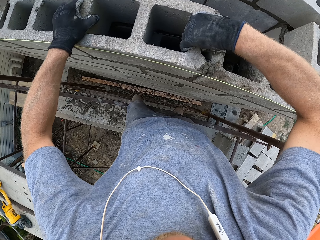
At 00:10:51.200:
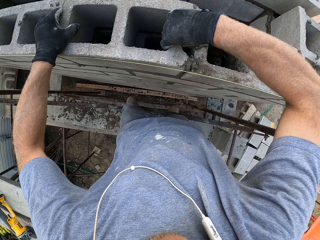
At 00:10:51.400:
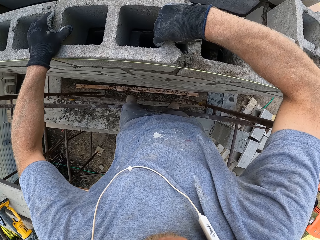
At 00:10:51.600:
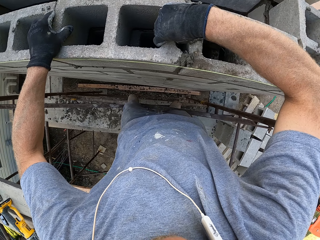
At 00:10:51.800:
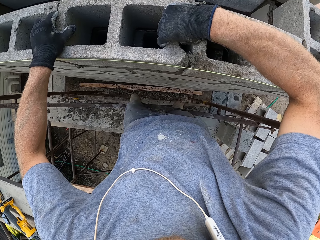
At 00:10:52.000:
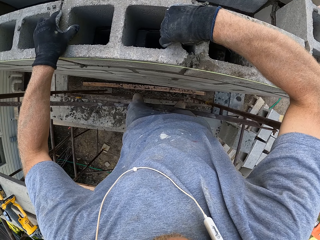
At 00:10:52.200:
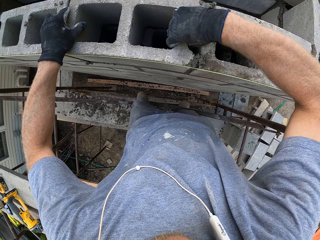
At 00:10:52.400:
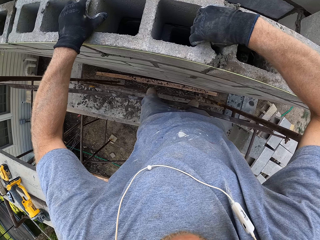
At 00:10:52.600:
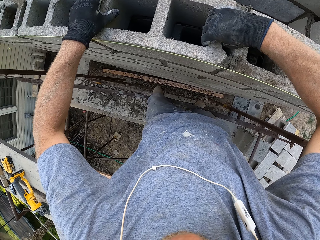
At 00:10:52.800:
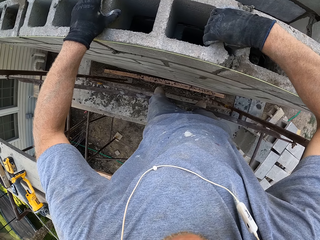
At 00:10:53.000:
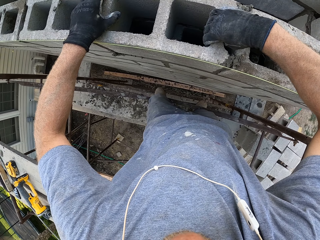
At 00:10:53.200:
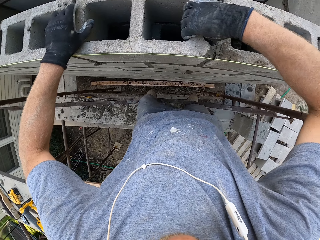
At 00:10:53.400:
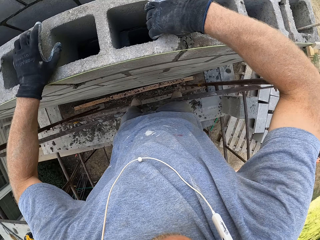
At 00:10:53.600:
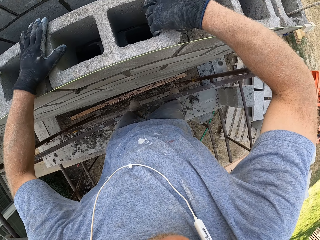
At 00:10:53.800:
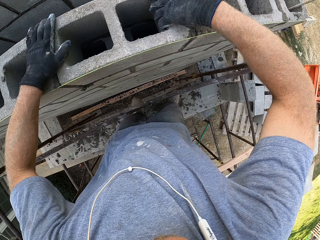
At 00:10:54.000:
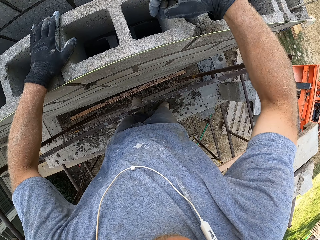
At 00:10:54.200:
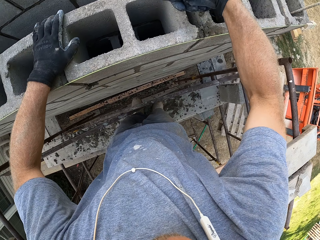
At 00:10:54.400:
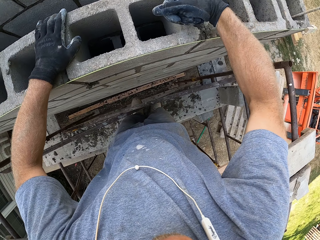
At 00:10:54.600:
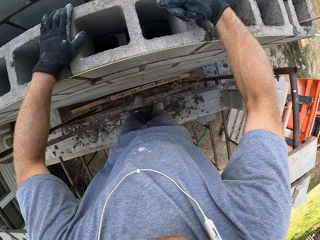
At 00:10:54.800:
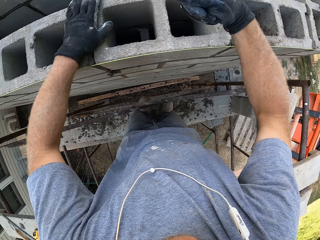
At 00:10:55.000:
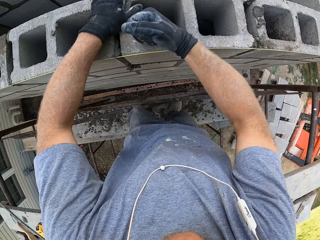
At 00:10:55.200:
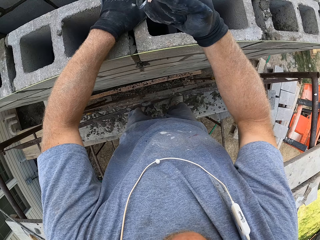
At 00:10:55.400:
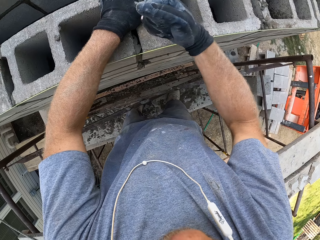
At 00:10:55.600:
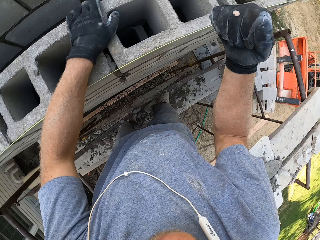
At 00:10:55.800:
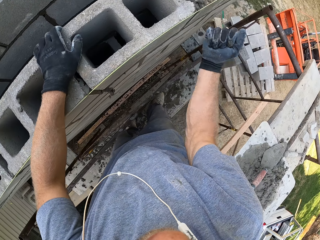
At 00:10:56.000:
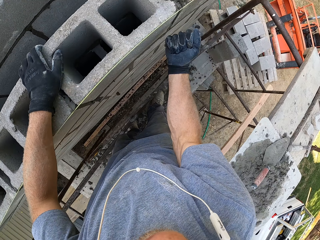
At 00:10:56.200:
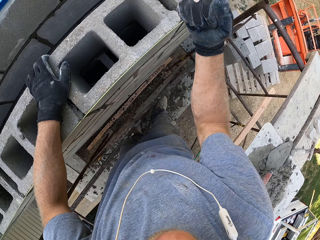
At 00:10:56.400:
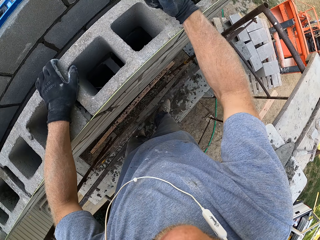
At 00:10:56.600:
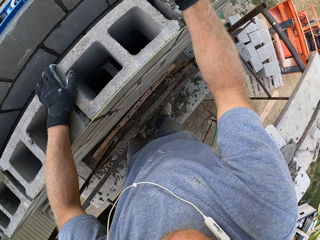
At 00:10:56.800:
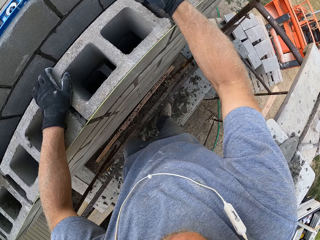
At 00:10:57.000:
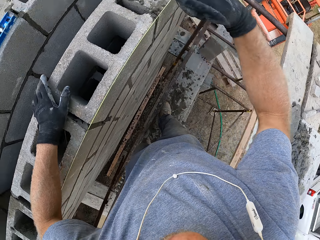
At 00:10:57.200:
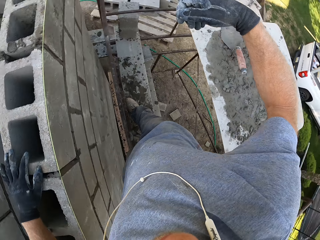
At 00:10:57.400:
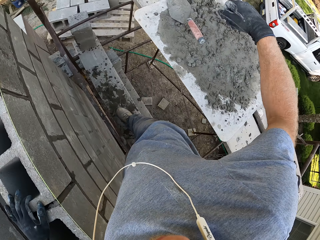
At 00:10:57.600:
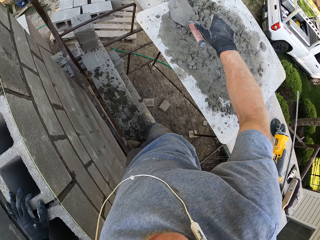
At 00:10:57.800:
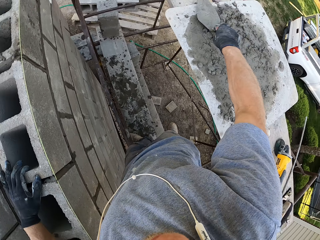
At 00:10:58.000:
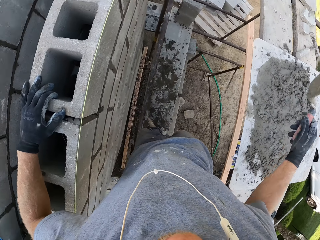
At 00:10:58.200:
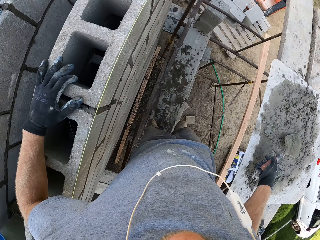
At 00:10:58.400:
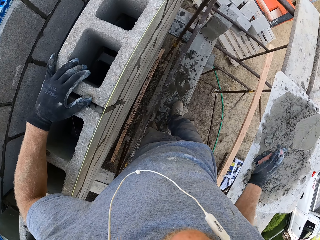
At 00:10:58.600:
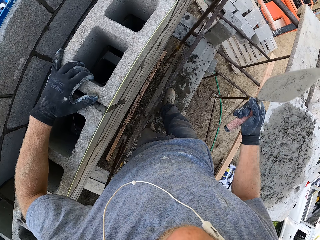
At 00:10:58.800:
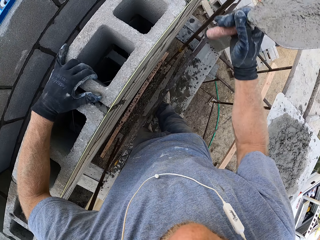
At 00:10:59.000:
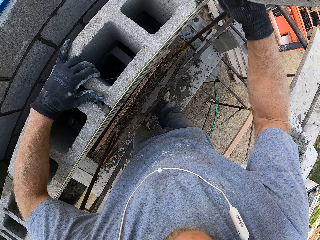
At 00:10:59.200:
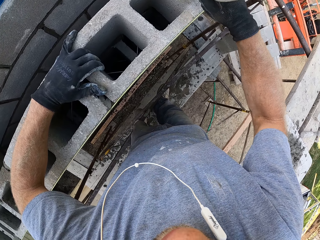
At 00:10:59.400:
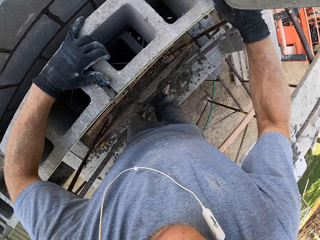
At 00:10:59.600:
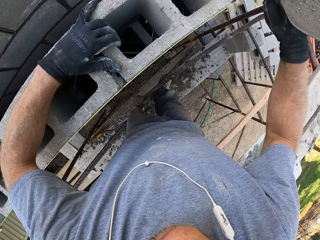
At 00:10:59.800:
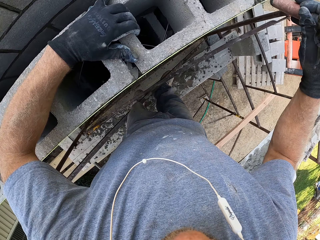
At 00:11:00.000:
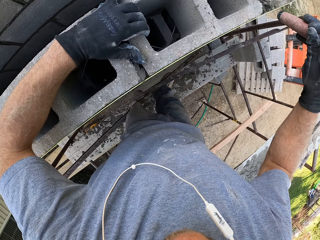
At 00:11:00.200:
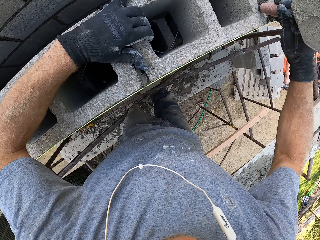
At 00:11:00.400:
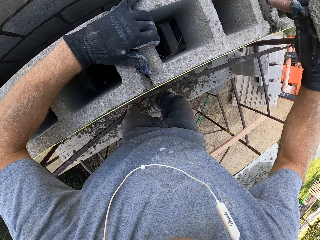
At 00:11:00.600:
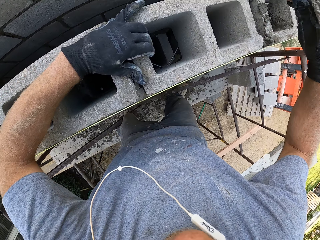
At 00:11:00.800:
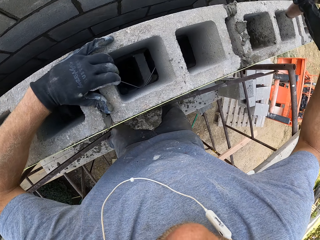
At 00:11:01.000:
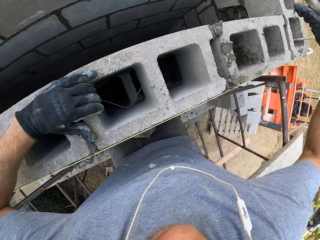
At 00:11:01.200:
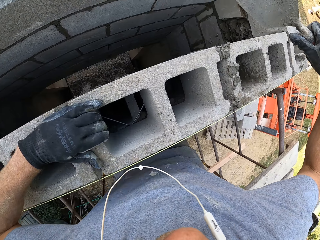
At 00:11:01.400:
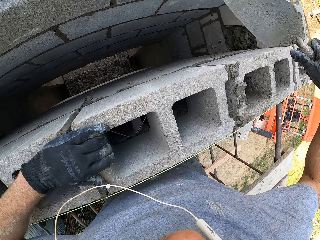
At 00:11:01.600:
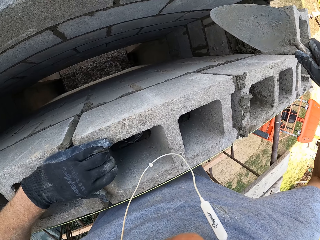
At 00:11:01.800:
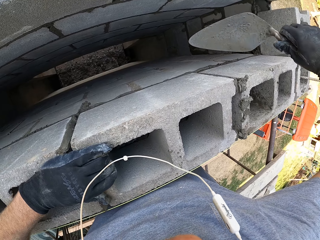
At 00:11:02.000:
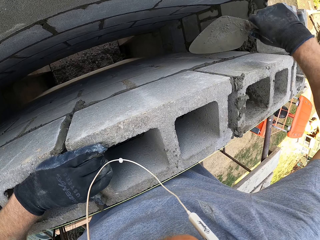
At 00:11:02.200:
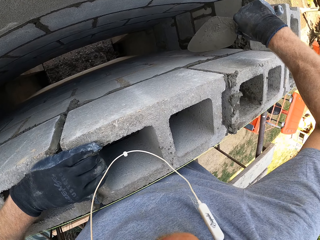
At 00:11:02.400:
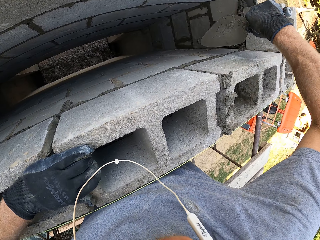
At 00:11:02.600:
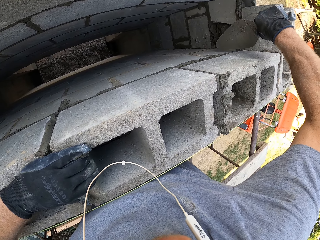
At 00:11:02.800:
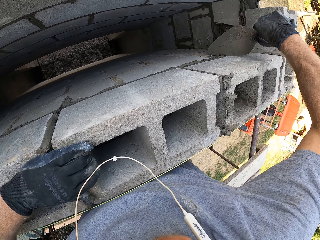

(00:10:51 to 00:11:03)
The camera wearer places the brick on the wall. They hit the brick with the right hand. They pick up the scoop with the right hand. They hit the brick with the scoop.

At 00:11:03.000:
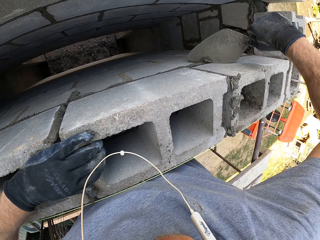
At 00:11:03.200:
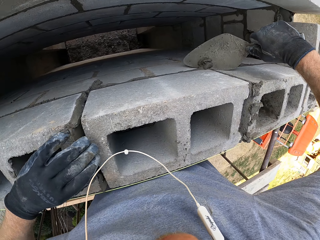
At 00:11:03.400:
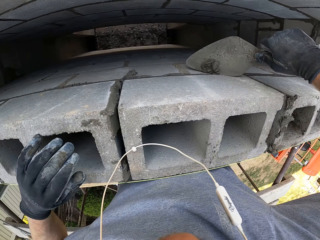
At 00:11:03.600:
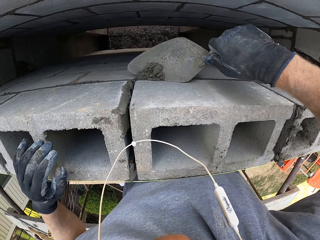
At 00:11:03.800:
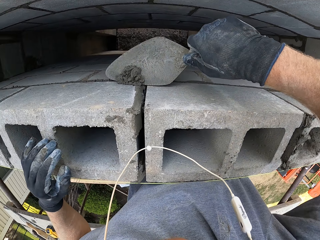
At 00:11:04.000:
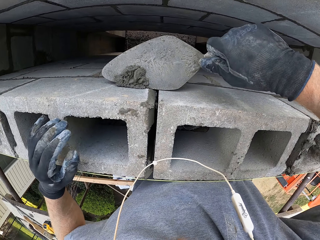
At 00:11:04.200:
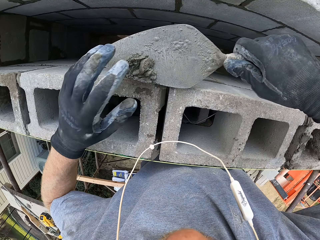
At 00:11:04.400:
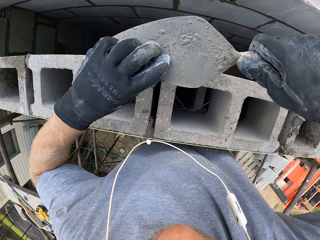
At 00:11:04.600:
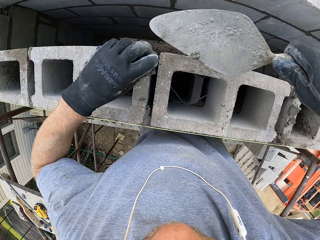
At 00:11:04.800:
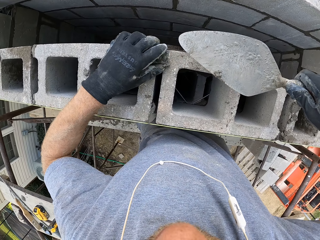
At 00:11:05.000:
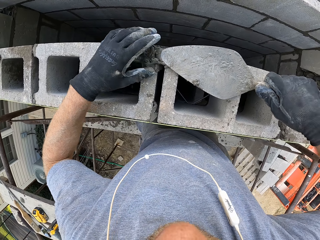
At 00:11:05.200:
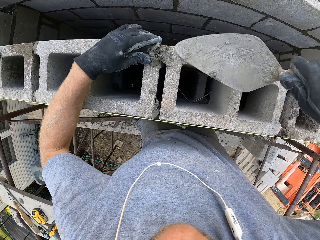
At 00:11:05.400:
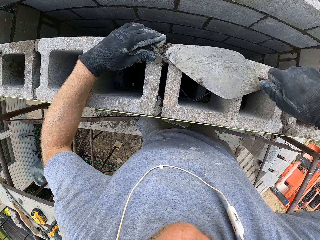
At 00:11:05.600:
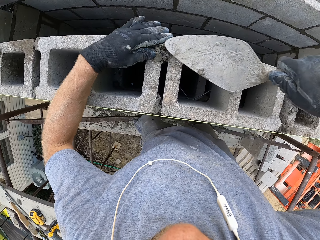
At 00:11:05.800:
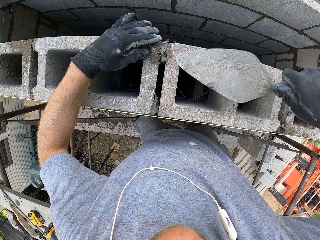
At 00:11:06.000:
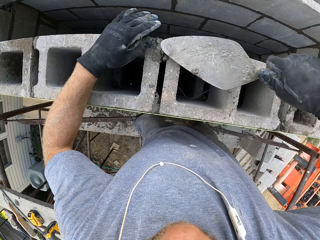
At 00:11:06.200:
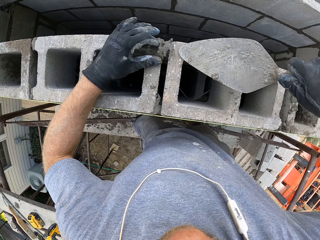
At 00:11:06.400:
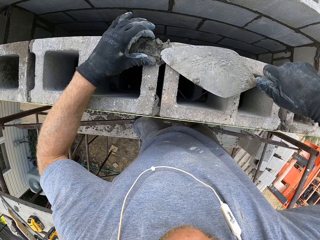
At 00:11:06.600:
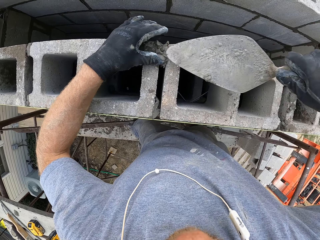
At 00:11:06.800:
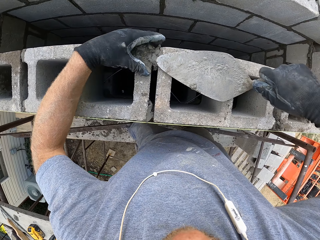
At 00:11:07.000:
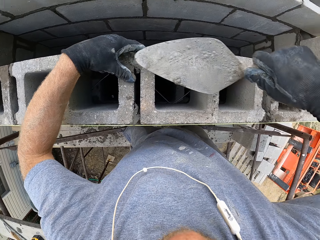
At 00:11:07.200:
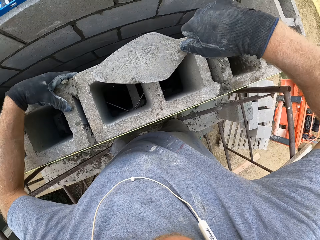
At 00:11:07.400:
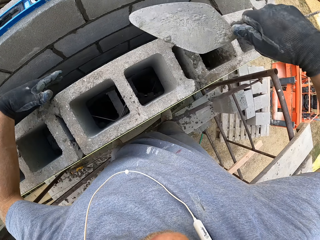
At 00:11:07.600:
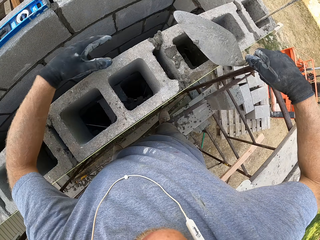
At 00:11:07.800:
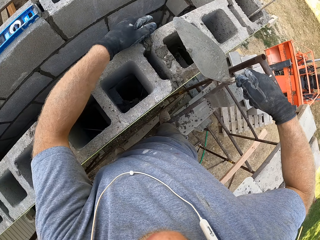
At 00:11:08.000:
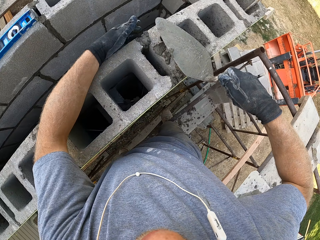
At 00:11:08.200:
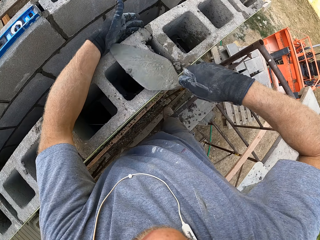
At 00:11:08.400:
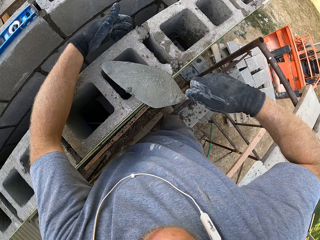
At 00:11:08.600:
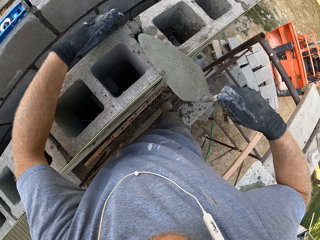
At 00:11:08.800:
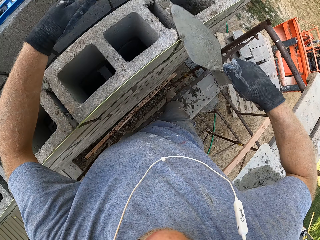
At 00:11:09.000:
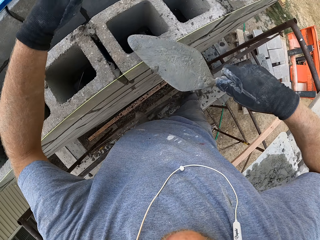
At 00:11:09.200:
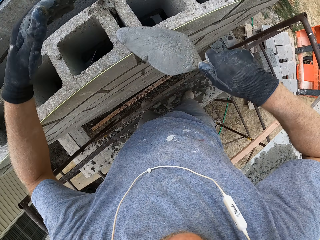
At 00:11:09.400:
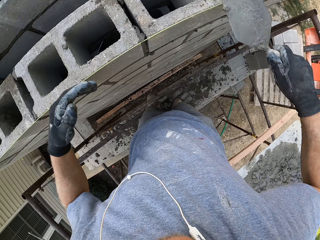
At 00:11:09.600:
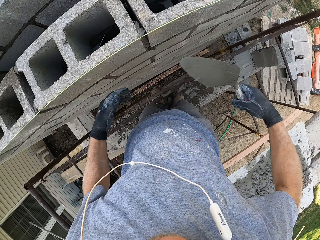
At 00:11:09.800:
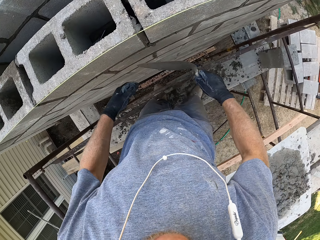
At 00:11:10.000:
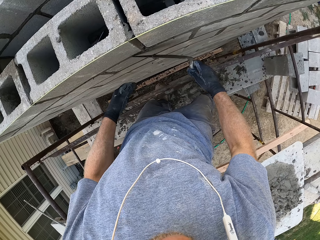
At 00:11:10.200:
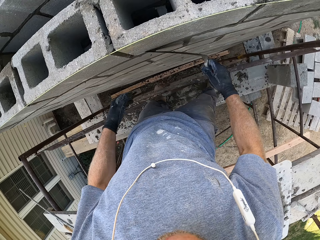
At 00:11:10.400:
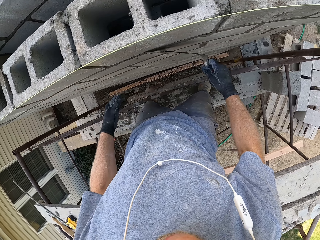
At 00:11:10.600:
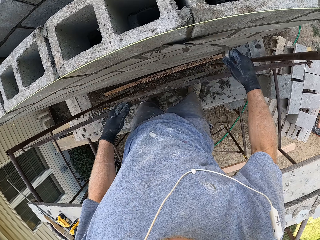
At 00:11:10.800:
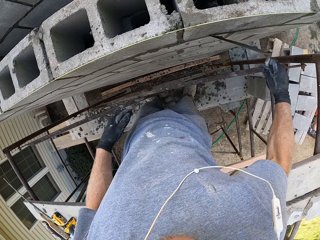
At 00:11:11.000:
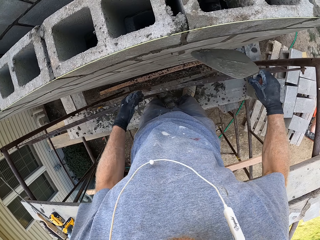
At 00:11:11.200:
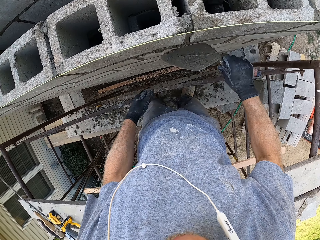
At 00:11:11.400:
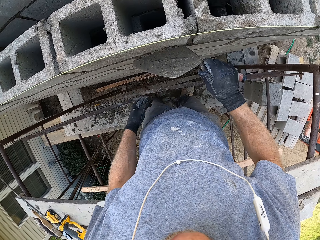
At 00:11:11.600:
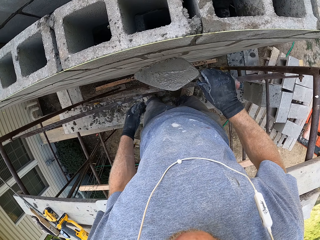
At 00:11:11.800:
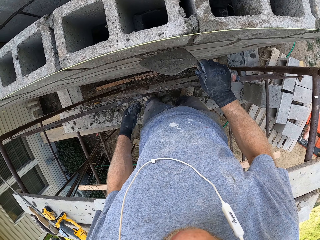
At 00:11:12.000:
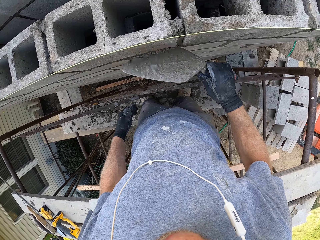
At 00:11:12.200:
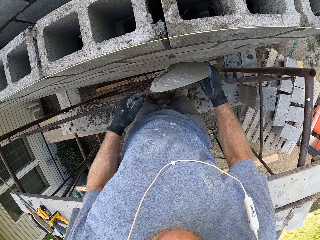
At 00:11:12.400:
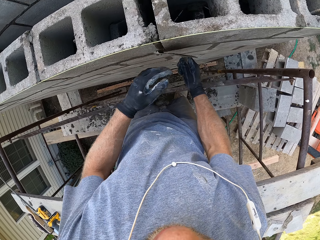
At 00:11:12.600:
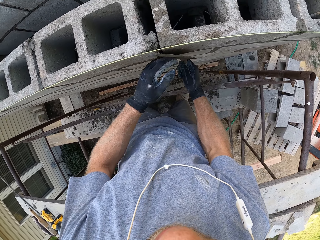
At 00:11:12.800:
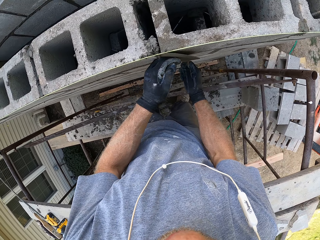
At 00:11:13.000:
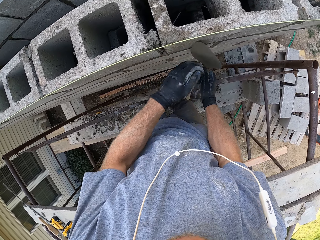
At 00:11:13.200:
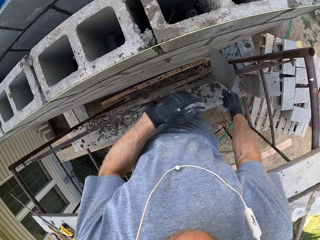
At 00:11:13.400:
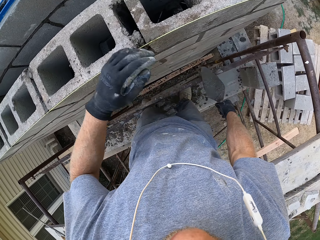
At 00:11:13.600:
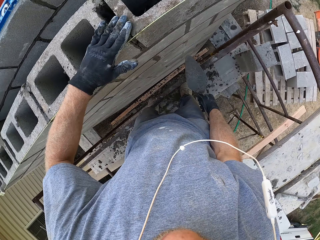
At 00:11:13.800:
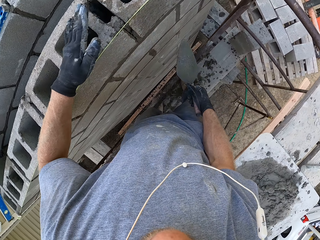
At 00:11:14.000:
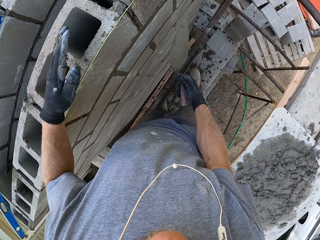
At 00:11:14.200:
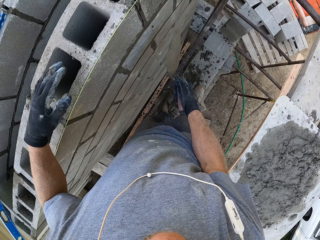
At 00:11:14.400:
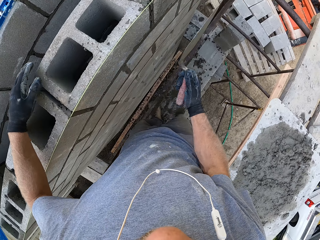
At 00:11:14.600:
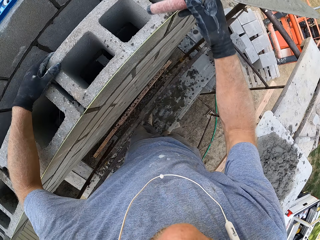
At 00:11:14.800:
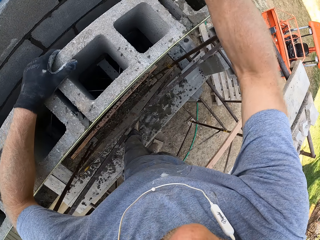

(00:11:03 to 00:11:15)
The camera wearer scoops the cement mix with the right hand. They pick up the cement mix with the left hand. They smear the cement mix on the brick. They smear the cement mix on the brick repeatedly.
